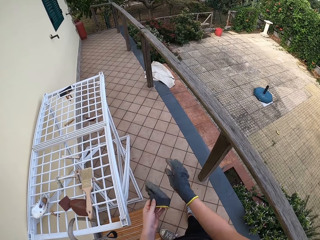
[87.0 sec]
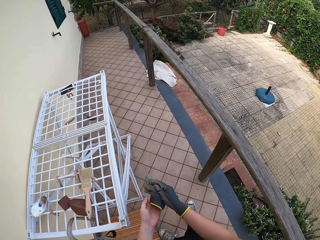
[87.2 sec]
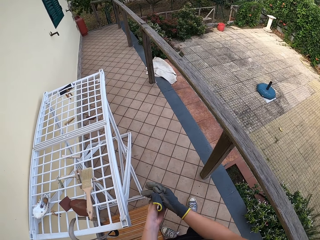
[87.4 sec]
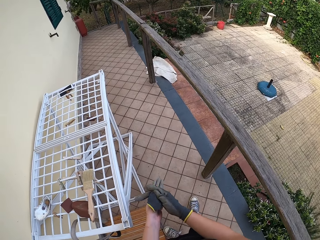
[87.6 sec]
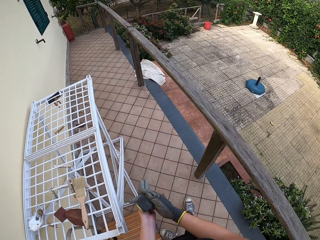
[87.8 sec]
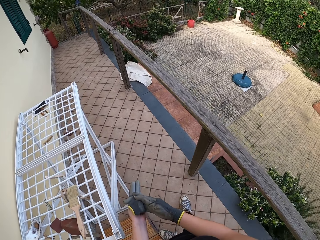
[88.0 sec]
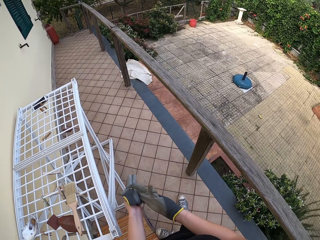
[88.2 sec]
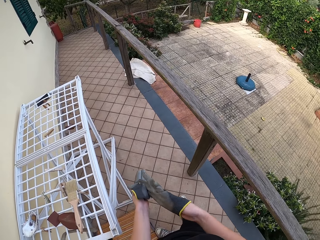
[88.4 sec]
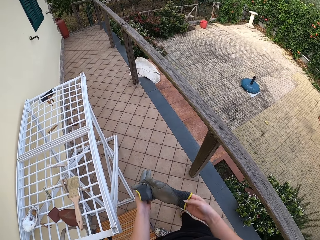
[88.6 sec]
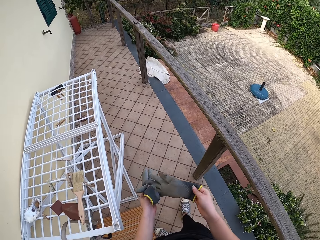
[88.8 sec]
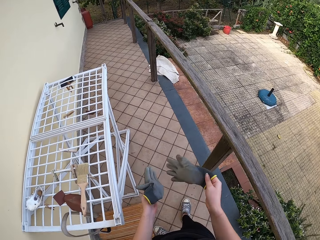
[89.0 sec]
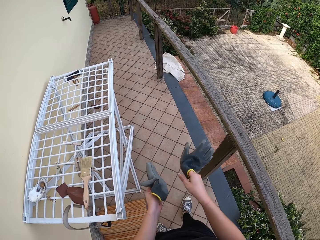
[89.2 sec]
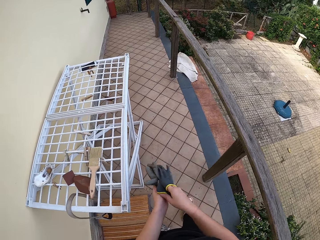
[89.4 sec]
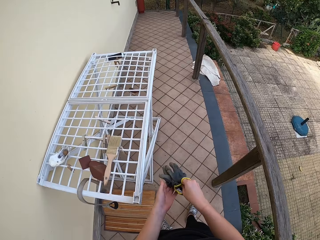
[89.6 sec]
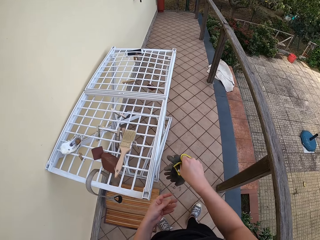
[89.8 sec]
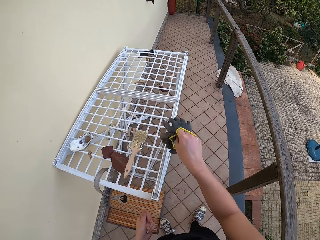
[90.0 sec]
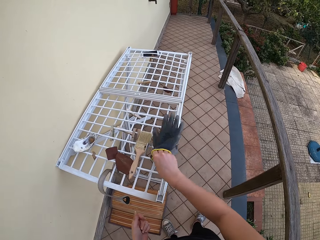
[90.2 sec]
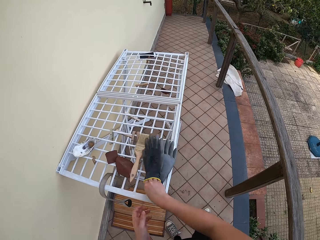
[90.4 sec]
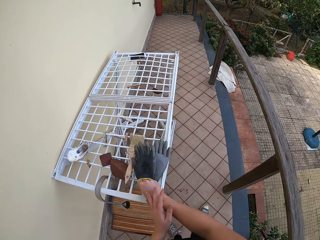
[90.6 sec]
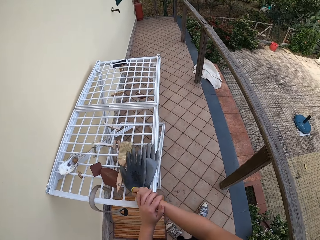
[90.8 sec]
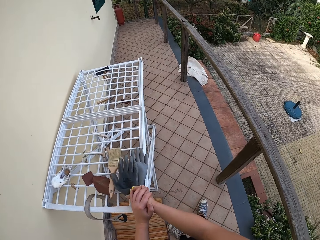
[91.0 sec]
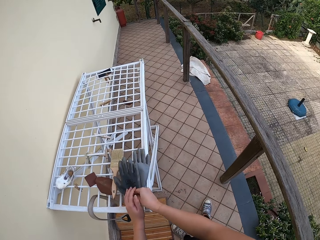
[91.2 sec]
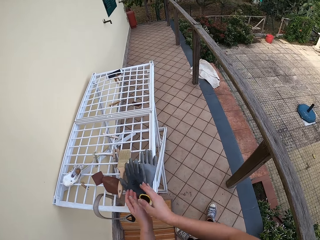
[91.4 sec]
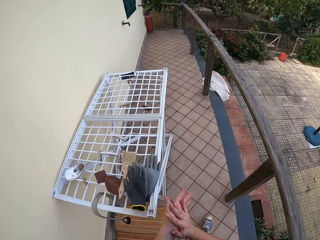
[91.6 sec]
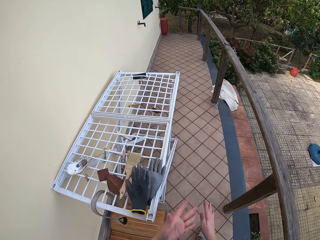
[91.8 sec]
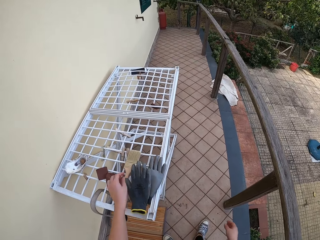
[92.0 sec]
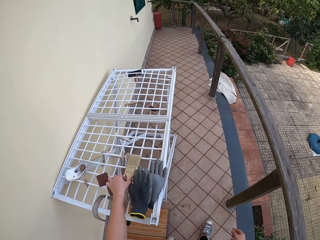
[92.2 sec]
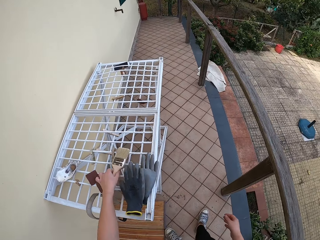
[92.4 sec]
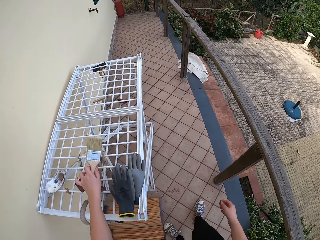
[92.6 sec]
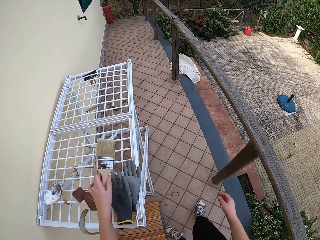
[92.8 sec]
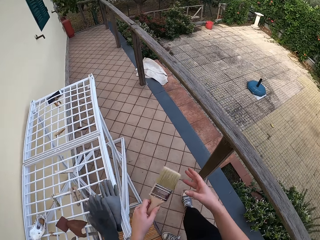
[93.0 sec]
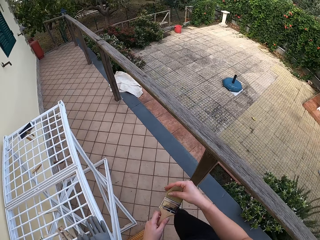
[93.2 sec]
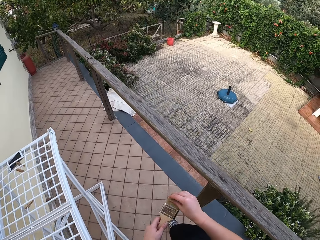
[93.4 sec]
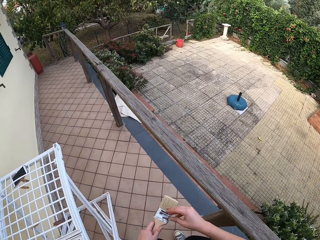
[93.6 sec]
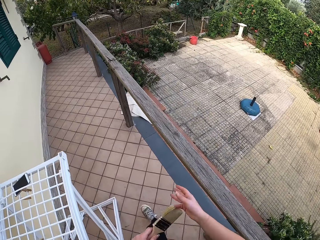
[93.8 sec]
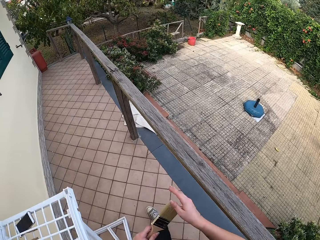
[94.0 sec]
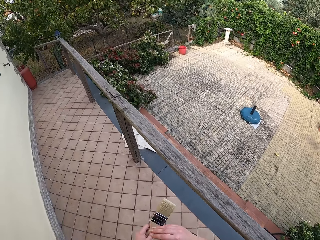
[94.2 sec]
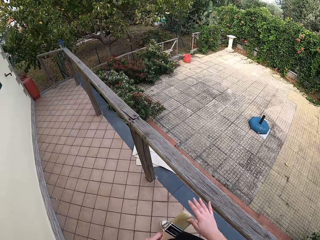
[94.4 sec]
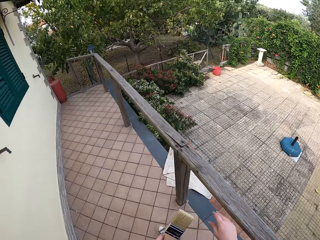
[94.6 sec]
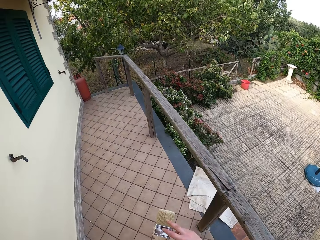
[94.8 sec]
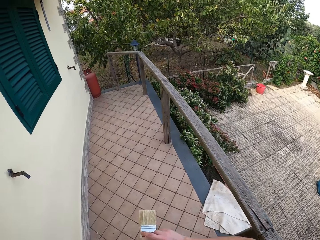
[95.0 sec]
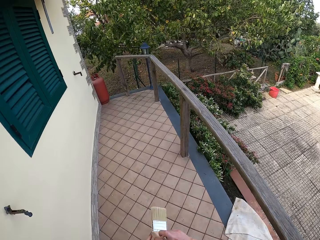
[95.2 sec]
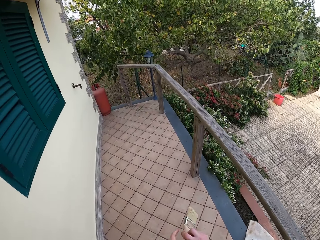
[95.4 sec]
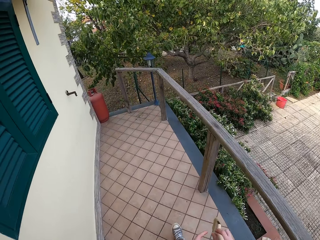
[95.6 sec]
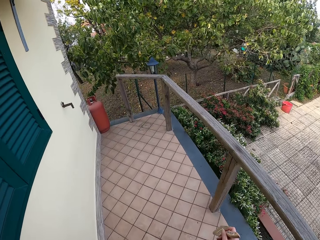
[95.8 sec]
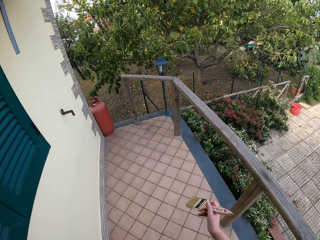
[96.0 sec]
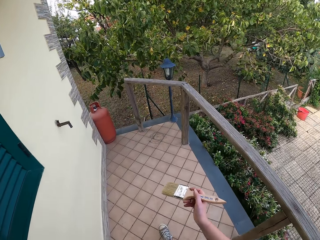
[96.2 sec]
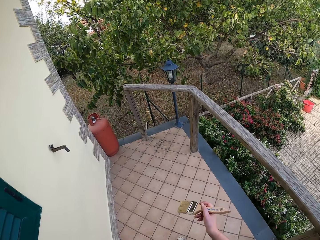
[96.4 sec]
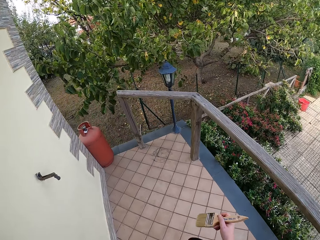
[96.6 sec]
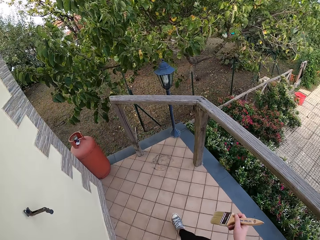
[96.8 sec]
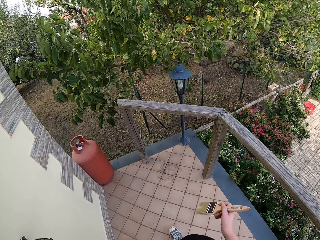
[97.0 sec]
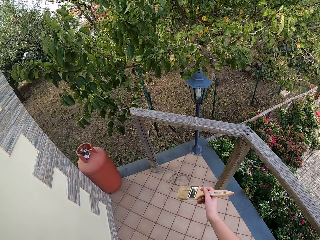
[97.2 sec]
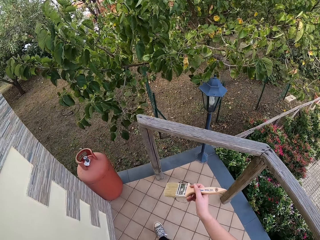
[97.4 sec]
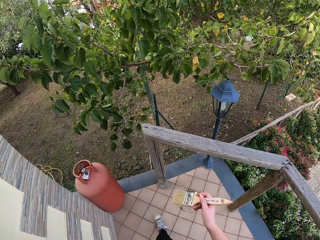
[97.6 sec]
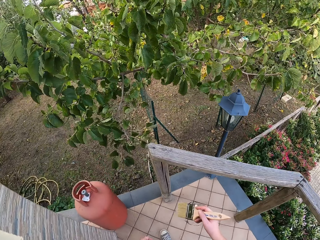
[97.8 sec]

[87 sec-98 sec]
The camera wearer holds the glove in her left hand. She takes off the right hand glove. She takes the left hand glove with her right hand. She puts the two gloves on the table with her right hand. She dusts both hands. She rubs her hands against each other. She takes a paint brush from the table with her left hand. She starts to walk. She rubs the bristles of the paint brush with her right hand. She holds the paint brush in her right hand.

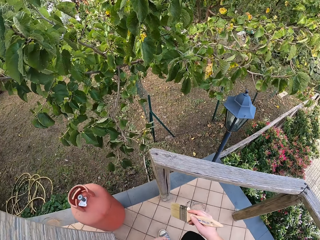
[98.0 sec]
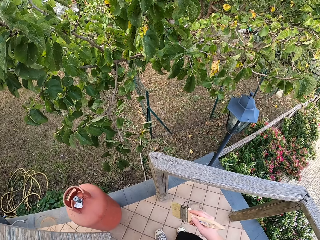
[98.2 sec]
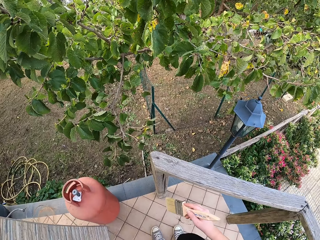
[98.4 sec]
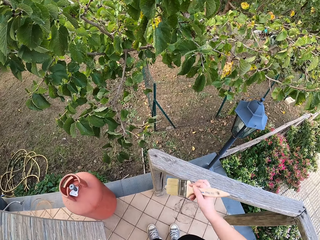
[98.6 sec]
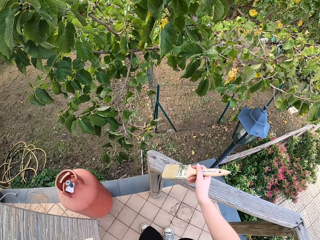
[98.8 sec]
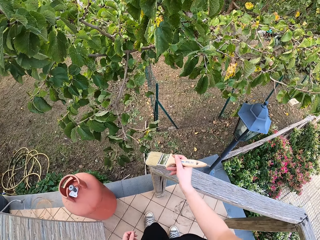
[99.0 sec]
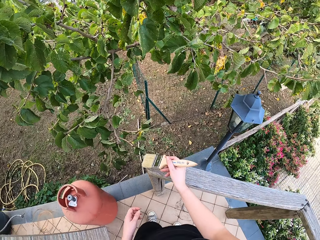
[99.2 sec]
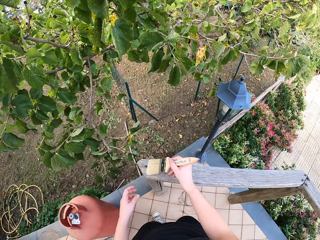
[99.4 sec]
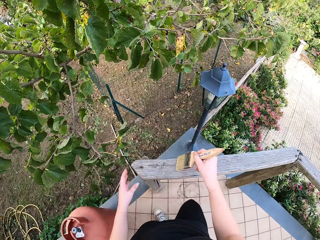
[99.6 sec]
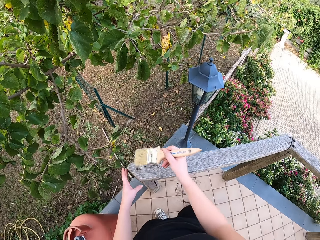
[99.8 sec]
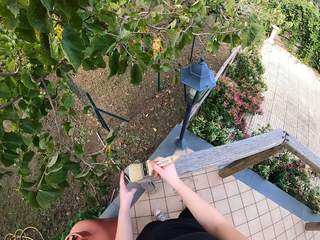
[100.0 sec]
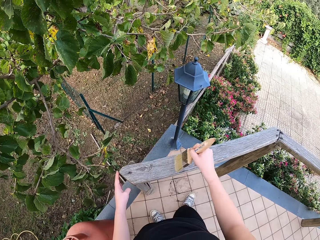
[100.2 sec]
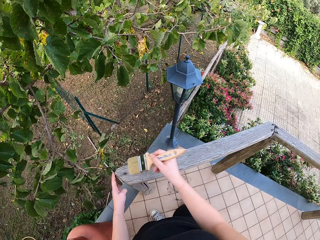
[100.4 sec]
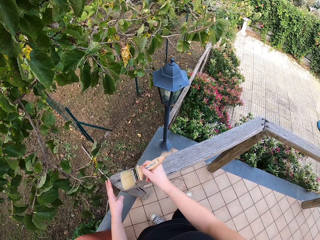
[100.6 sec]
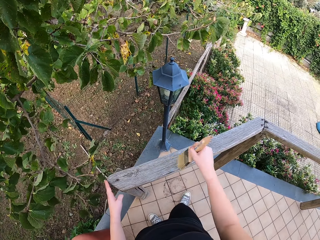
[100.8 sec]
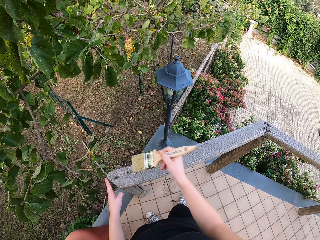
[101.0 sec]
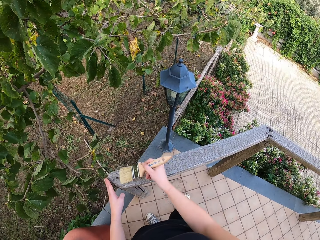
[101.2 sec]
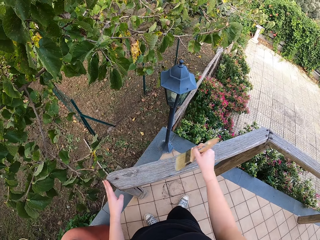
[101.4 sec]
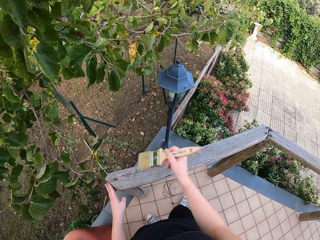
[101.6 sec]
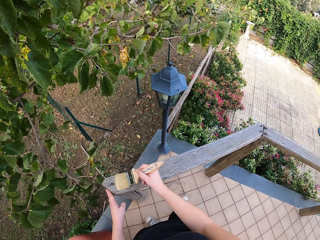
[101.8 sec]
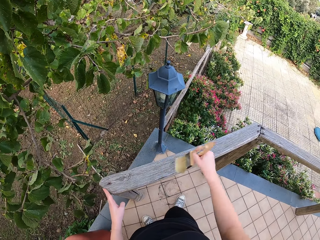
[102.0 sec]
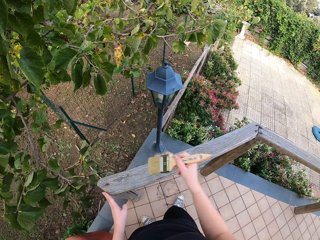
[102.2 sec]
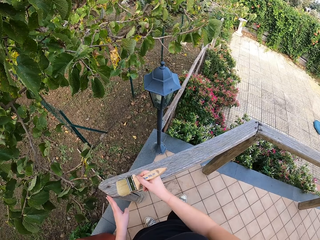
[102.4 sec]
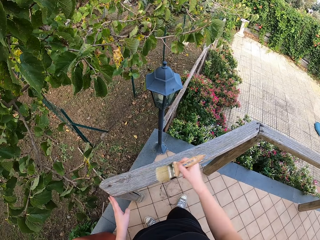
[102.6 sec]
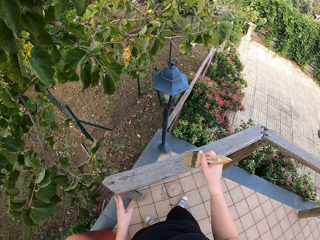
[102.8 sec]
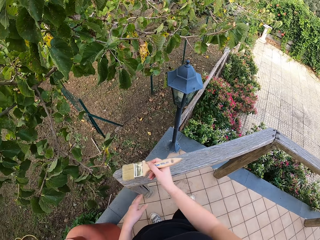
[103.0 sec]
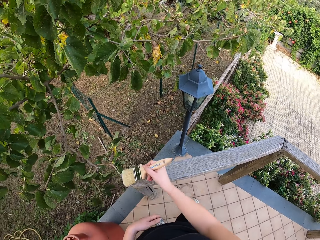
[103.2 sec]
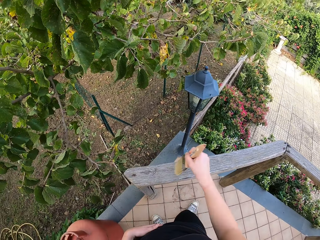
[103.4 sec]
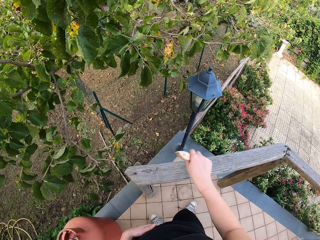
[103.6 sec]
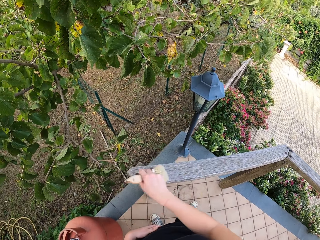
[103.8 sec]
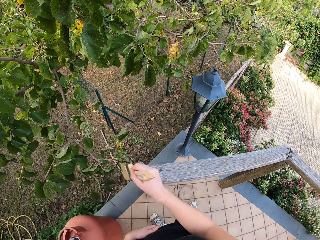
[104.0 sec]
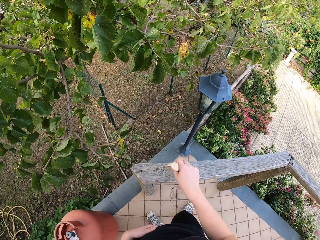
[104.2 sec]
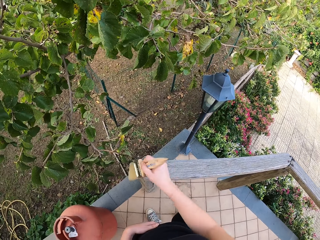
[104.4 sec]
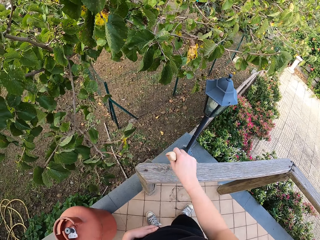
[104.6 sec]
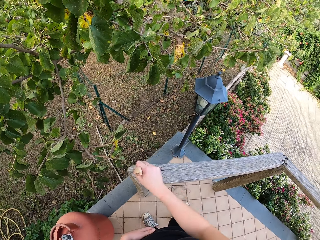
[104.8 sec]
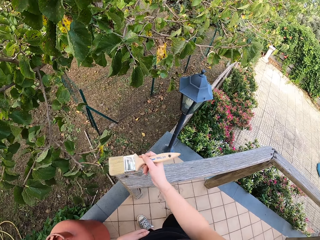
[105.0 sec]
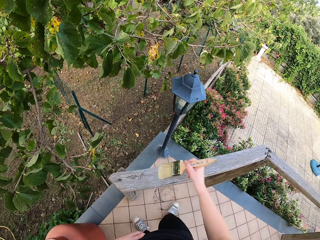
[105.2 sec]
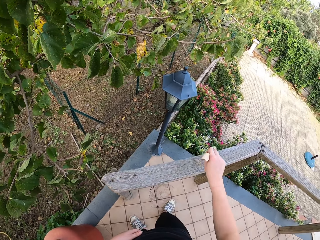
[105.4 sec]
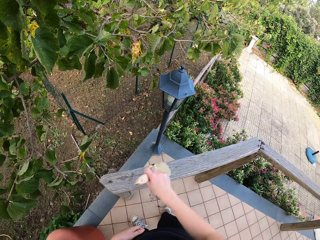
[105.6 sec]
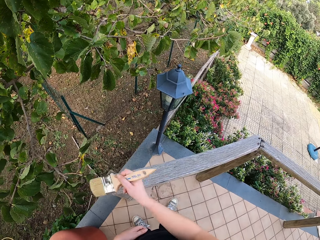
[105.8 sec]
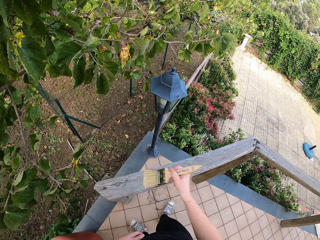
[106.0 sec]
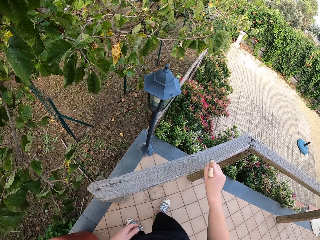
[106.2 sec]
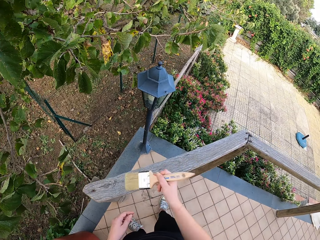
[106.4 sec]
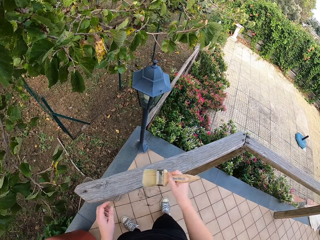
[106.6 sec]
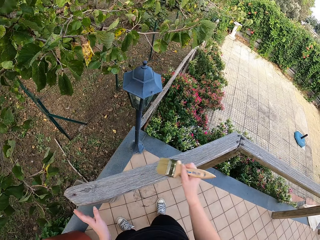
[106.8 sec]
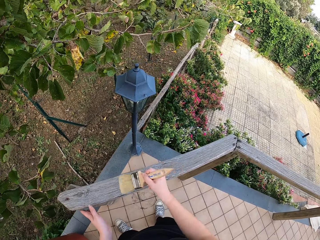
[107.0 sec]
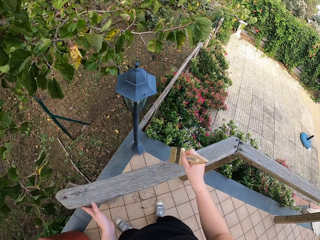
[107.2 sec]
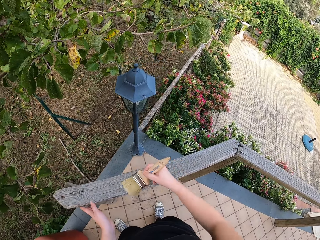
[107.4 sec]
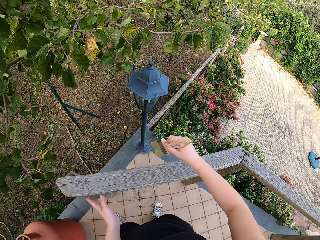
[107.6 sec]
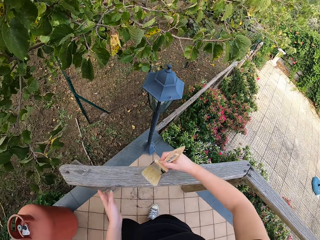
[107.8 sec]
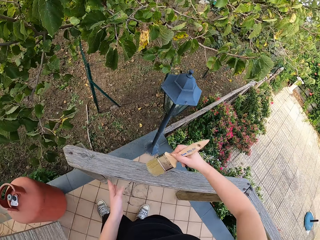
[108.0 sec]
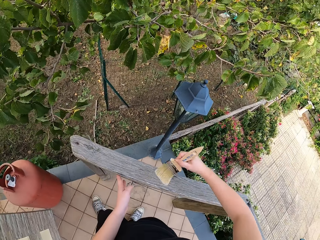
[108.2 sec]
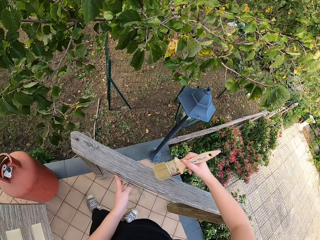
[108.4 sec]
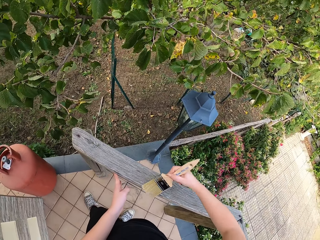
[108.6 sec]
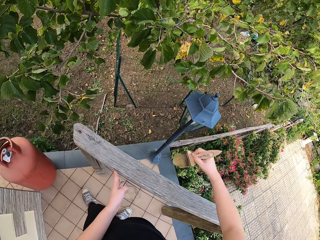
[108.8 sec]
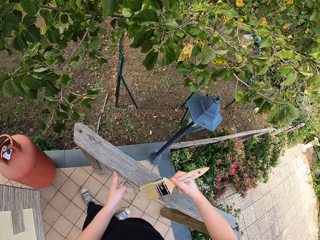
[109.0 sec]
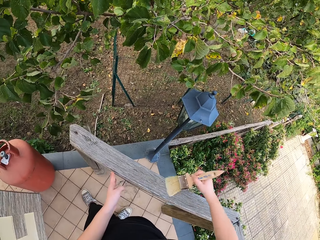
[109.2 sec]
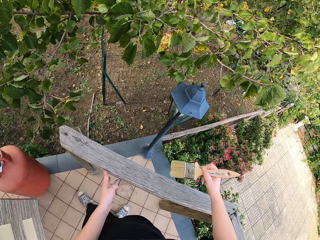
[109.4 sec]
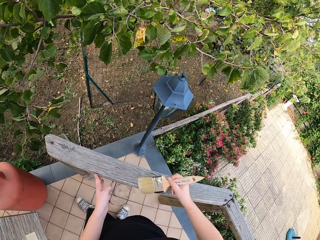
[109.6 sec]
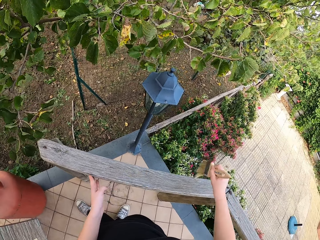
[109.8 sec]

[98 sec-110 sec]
The camera wearer brushes the wooden hand rail or fence with the brush in her right hand. She places her left hand on the wooden hand rail. She removes her left hand from the wooden hand rail. She places her left hand back on the wooden hand rail. She moves her left hand over the fence.
